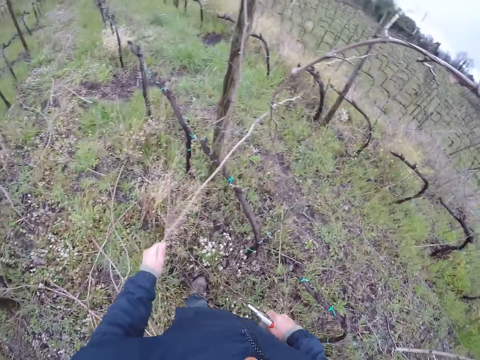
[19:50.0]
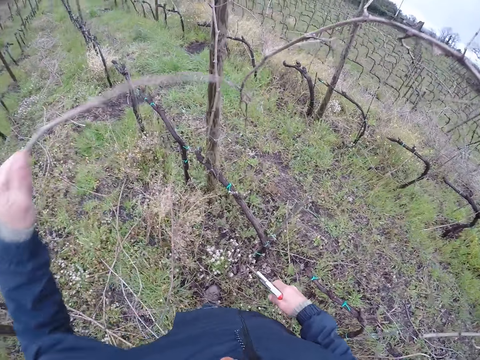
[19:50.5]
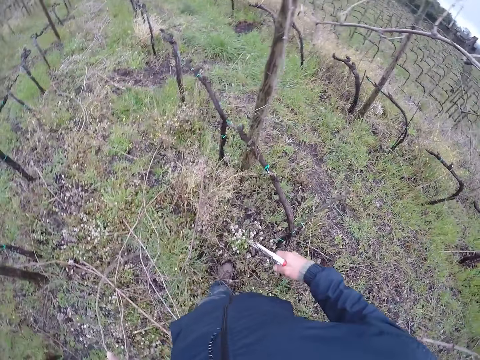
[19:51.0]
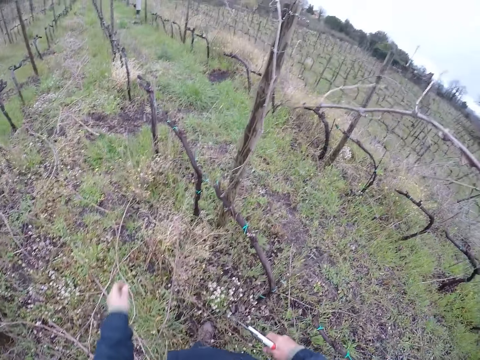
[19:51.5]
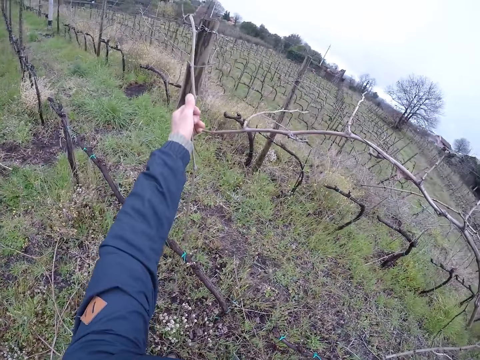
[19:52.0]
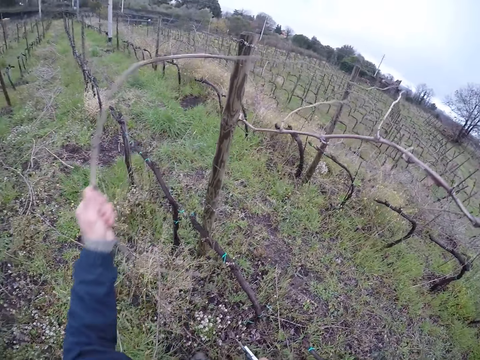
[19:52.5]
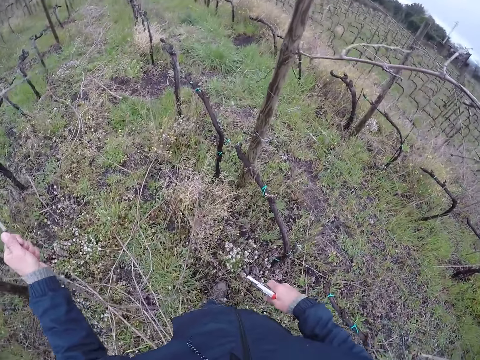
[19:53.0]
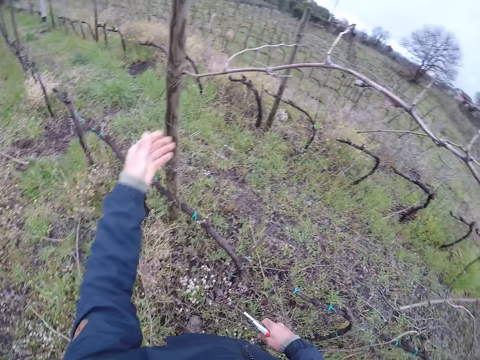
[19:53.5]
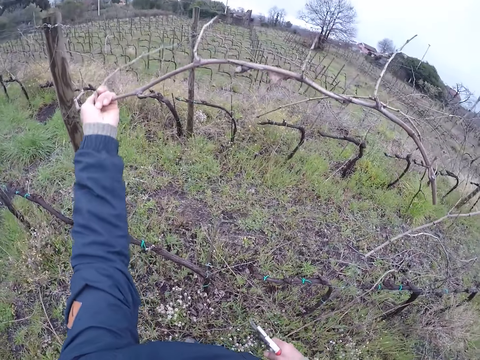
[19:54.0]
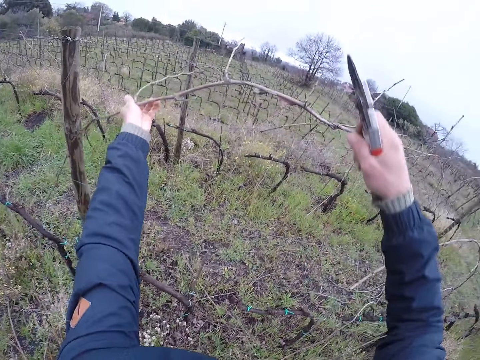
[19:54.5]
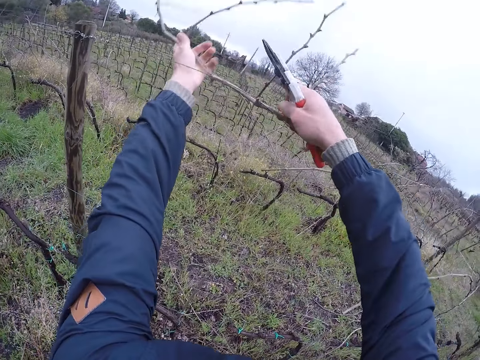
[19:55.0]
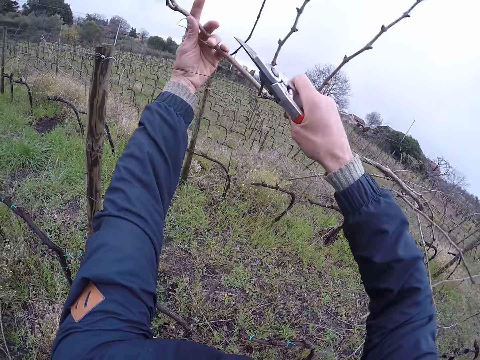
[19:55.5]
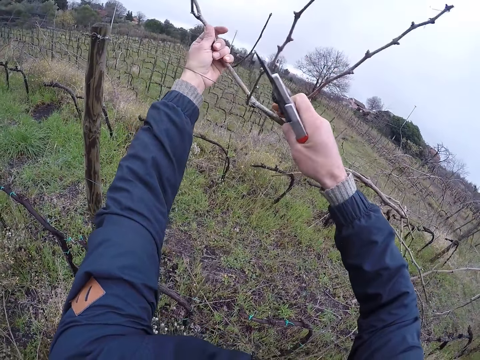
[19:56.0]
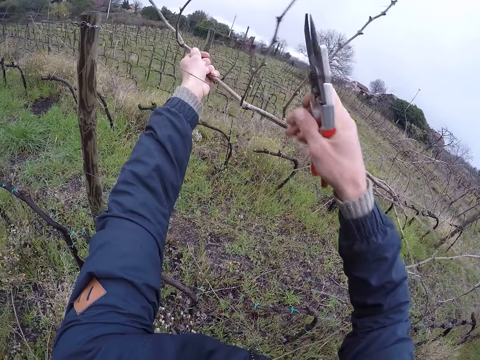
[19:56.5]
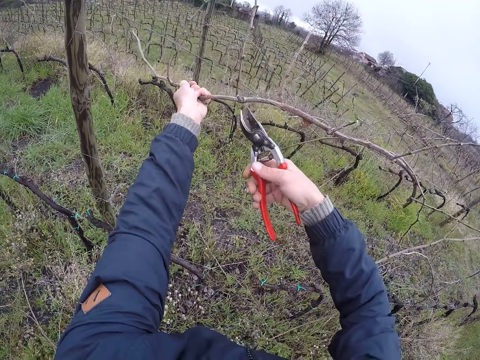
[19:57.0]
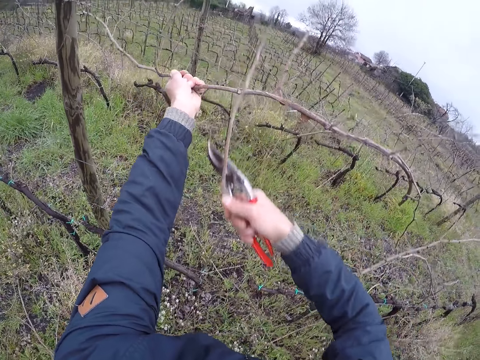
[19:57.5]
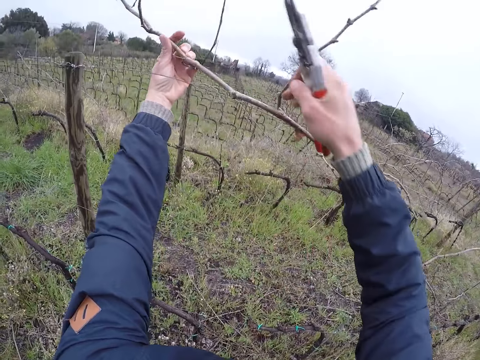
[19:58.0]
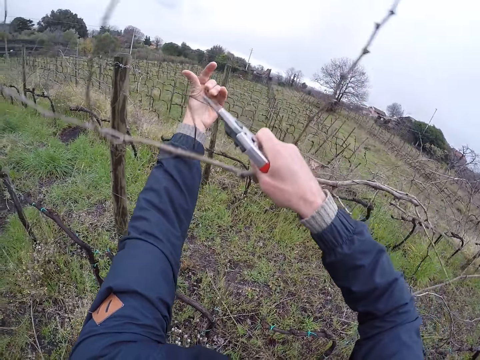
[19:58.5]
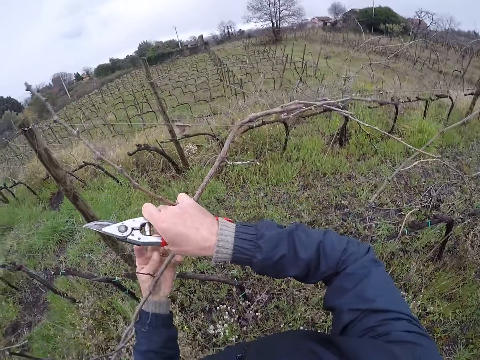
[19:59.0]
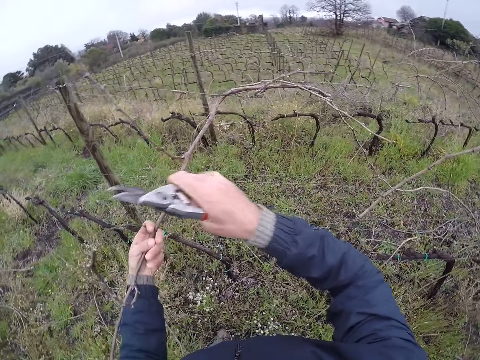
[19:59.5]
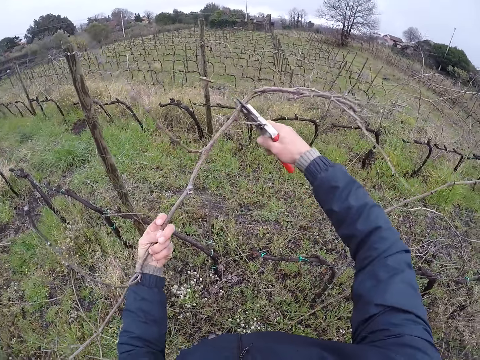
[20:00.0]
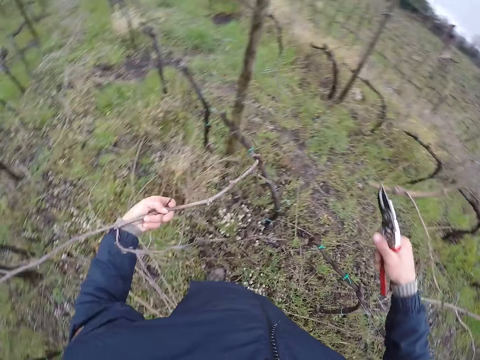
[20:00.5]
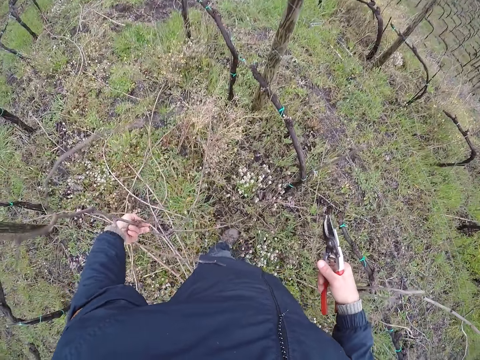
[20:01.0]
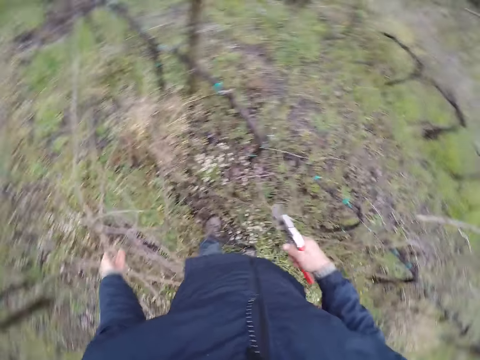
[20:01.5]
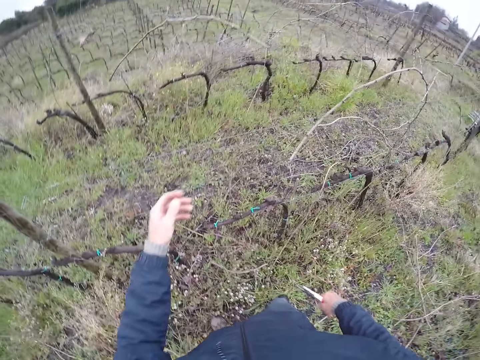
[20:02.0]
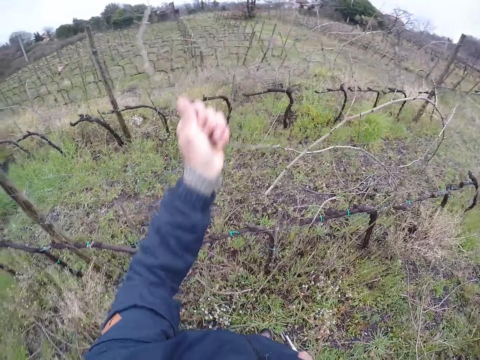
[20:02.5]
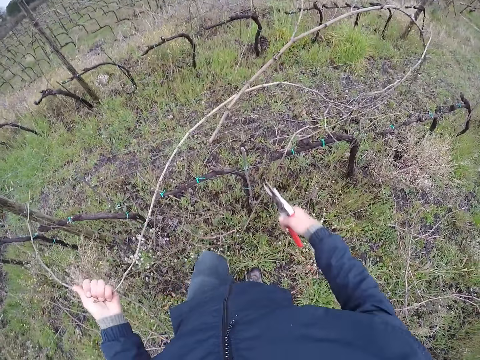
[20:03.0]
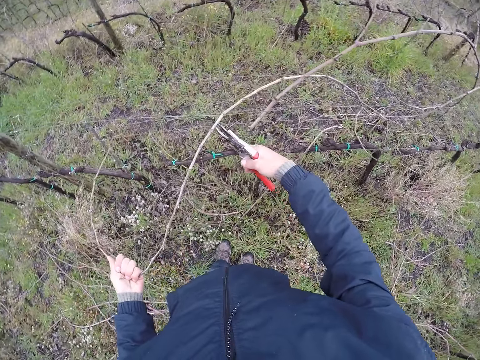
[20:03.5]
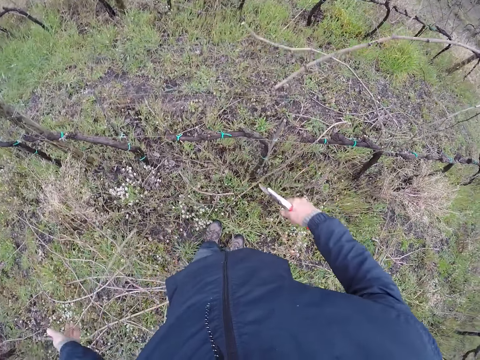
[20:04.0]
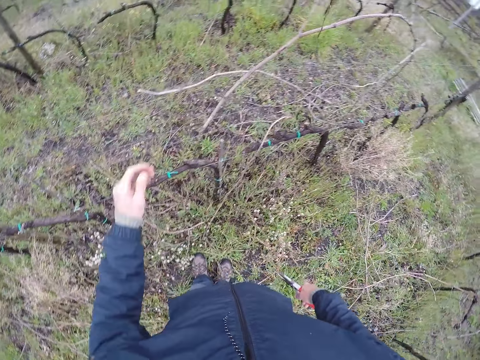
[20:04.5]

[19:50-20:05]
The camera wearer drops the twig on his left hand to the ground. He pulls down a branch with his left hand. He drops the twig on his left hand to the ground. He pulls a branch with his left hand. He pulls a branch with both hands. He holds the twig using both hands. He cuts the branch in his left hand with a pruning shear in his right hand. He holds the twig with both hands. He touches the branch with both hands. He removes his left hand from the twig. He passes the twig to his left hand. He cuts the branch in his left hand with the pruning shear in his right hand. He drops the branch on the ground with his left hand. He pulls a branch with his left hand. He cuts the branch in his left hand with the pruning shear in his right hand. He drops the branch on the ground with his left hand.

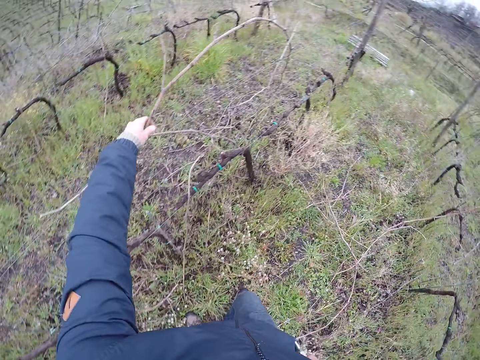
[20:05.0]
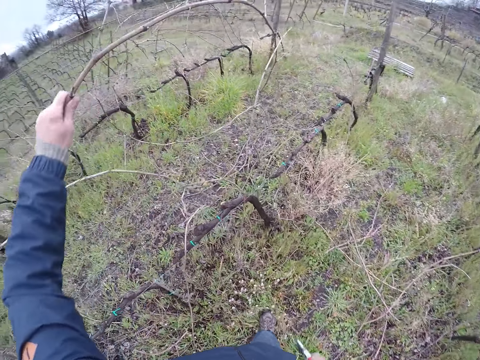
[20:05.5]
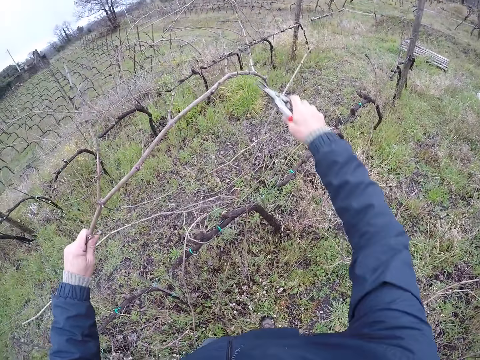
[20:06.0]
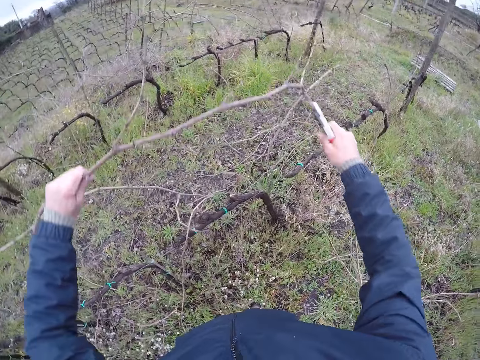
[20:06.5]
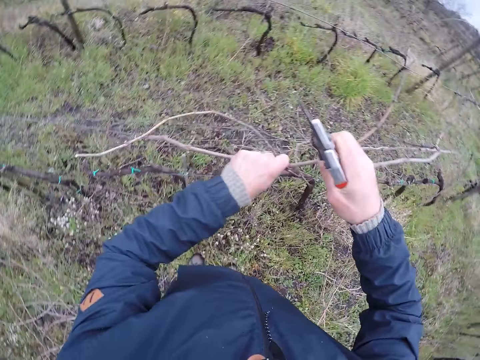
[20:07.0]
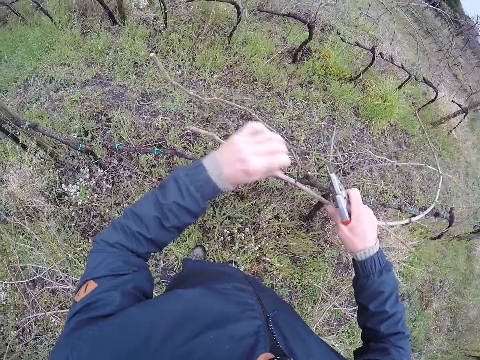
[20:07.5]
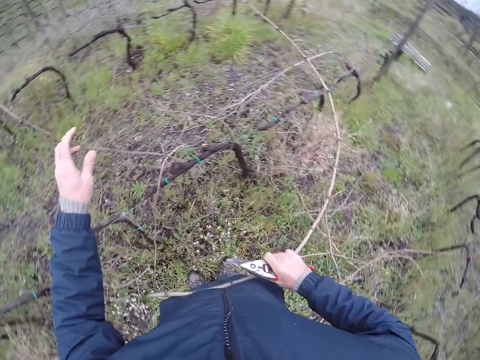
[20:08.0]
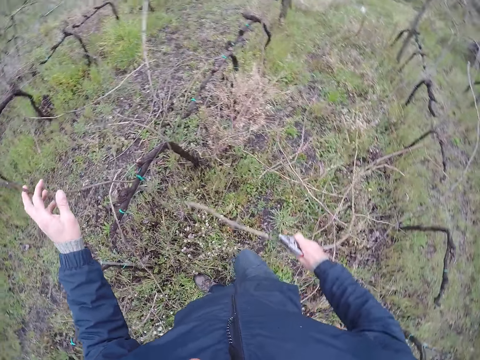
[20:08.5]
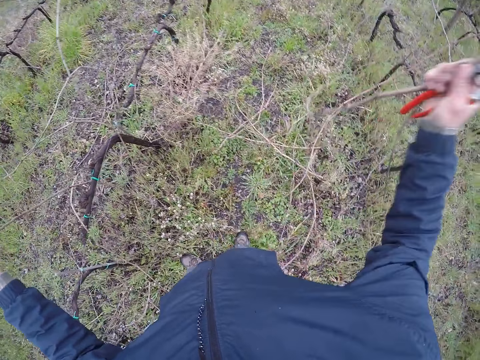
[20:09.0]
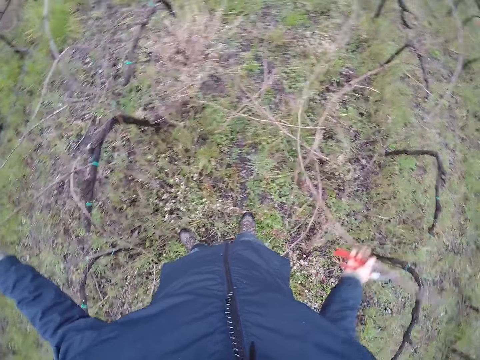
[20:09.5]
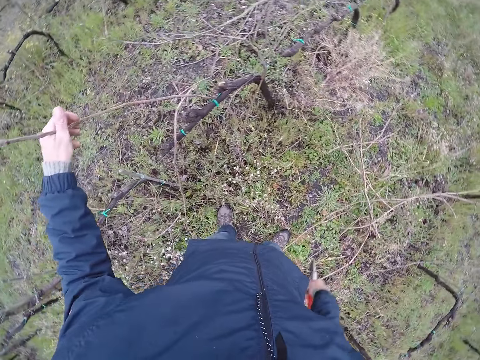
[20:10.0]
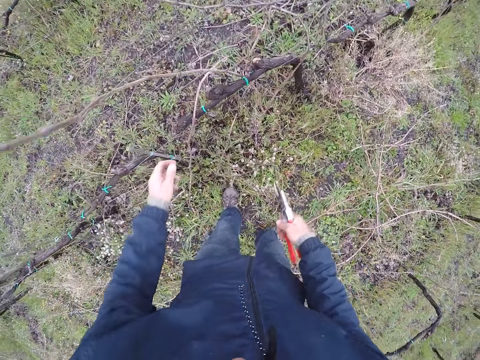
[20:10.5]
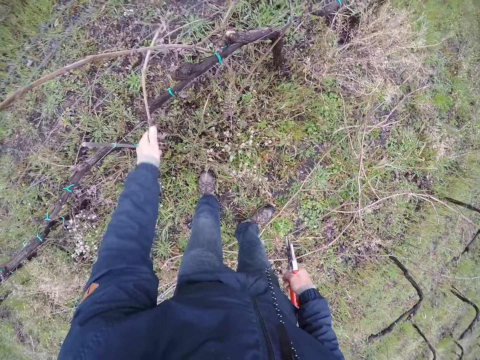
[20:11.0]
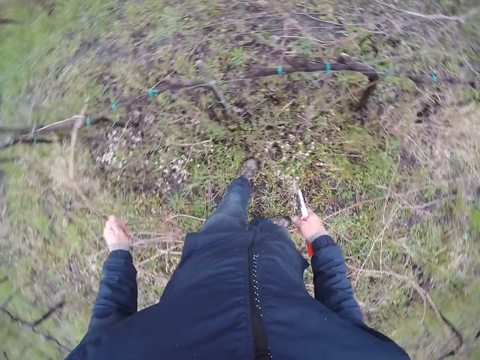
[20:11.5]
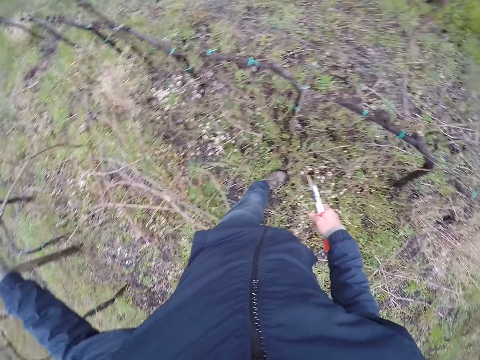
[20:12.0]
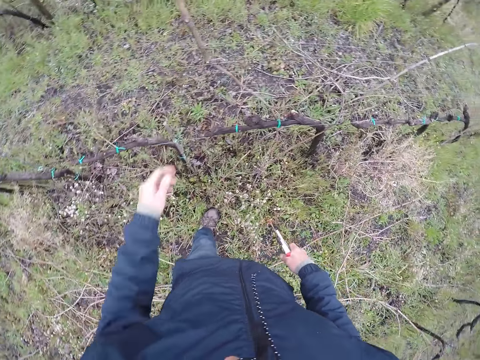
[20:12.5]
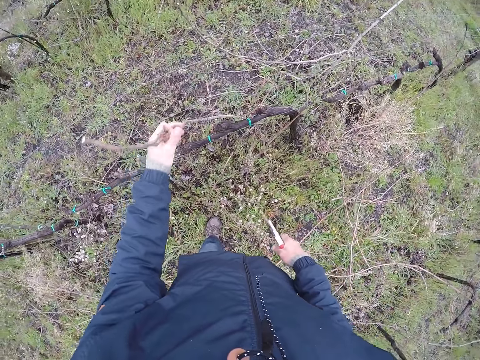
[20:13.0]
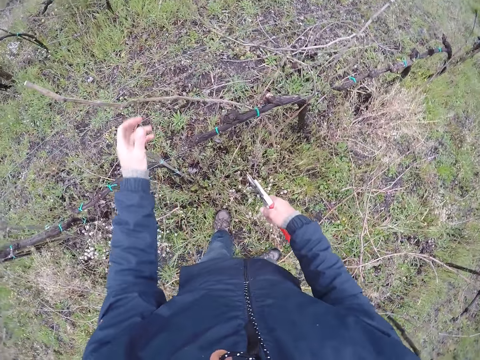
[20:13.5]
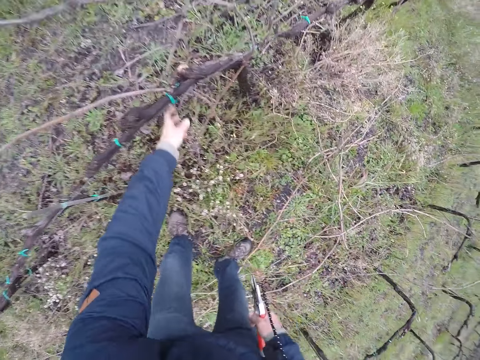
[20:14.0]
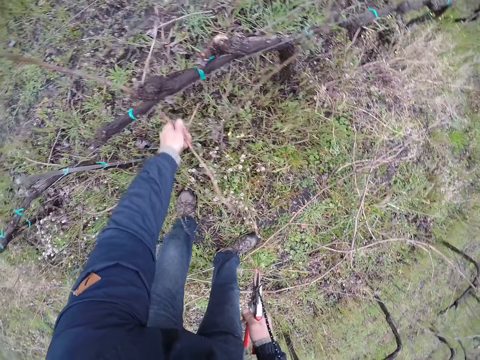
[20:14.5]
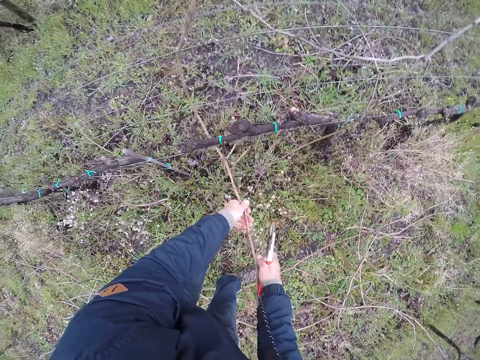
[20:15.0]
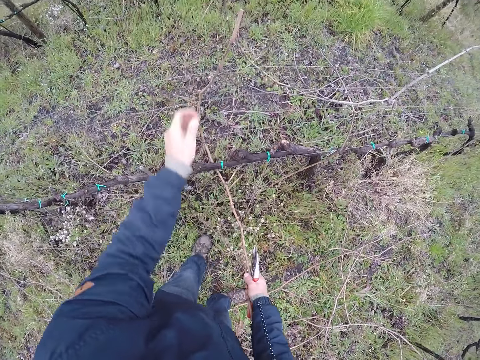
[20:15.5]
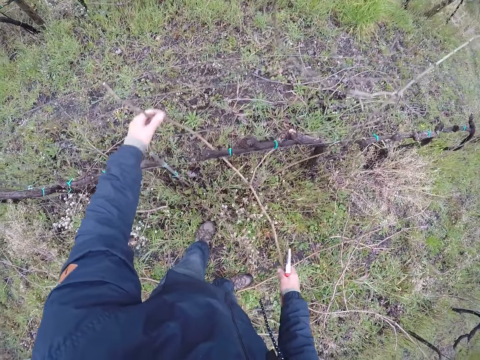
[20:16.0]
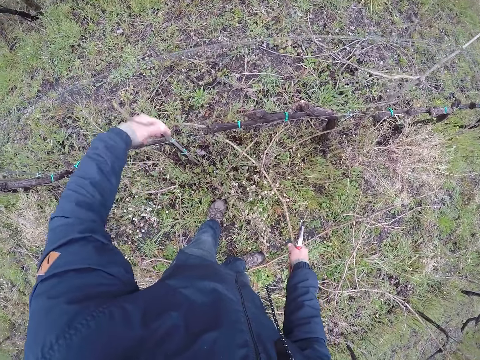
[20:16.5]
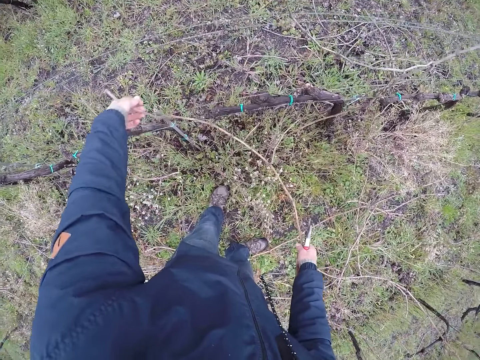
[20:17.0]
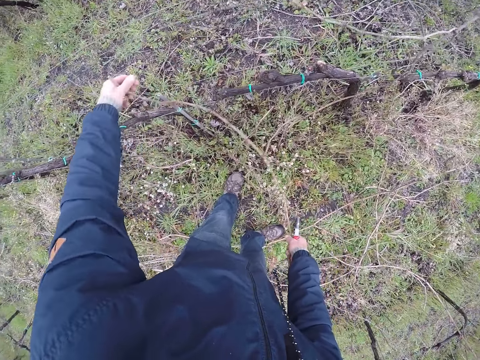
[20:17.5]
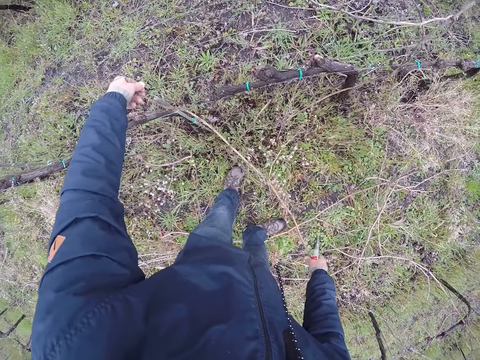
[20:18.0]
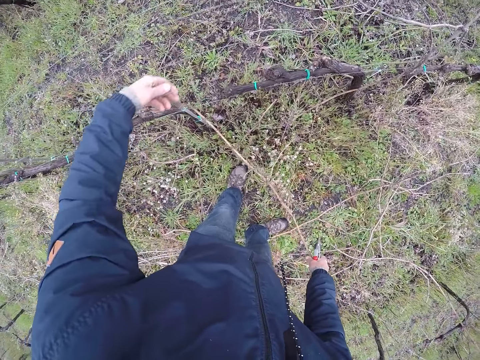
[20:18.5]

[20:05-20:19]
The camera wearer pulls a branch with his right hand. He cuts the branch on his left hand with a pruning shear on his right hand. He moves the branch from his left hand to his right hand. He holds the twig using both hands. He pulls the branch with his right hand. He removes his left hand off the twig. He drops the branch on his right hand on the ground. He picks a branch with his left hand. He pulls a twig using his left hand. He drops the twig on his left hand to the ground. He touches a branch with his left hand. He removes his left hand from the twig. He holds the branch with his left hand. He pulls a twig using his left hand. He holds the twig with both hands and passes the twig to his right hand. He pulls a branch with his left hand. He pulls the branch with both hands.
